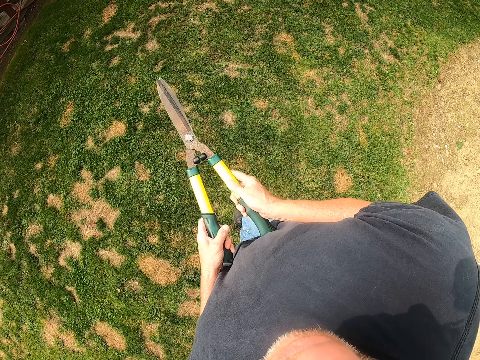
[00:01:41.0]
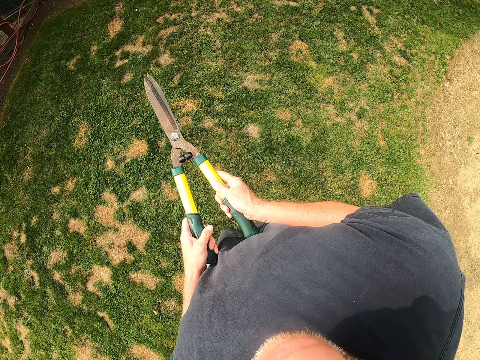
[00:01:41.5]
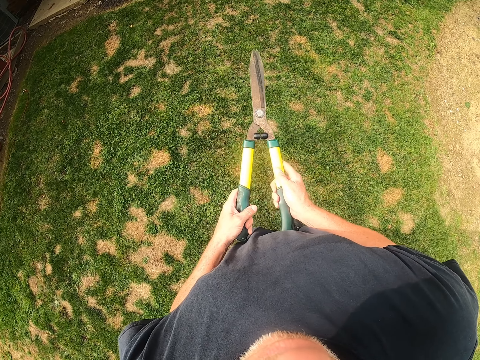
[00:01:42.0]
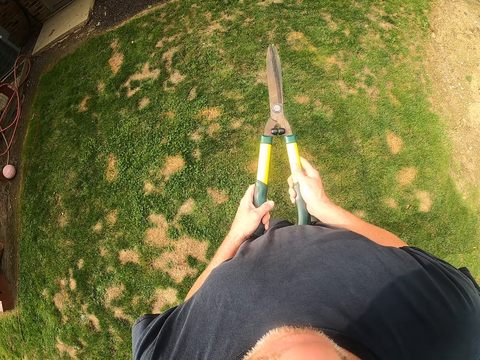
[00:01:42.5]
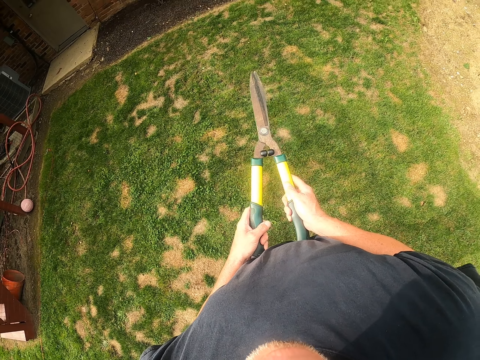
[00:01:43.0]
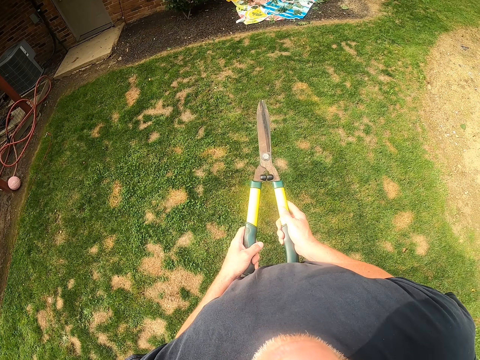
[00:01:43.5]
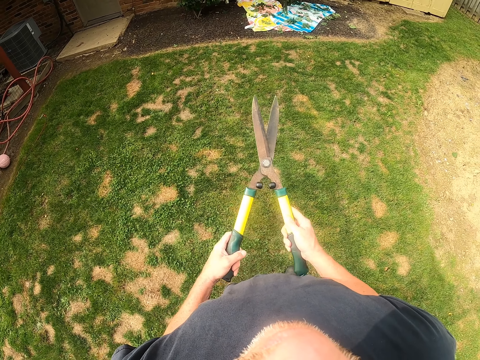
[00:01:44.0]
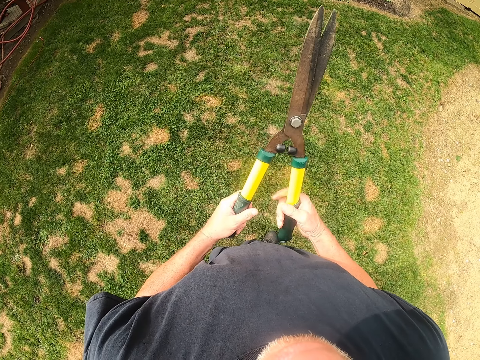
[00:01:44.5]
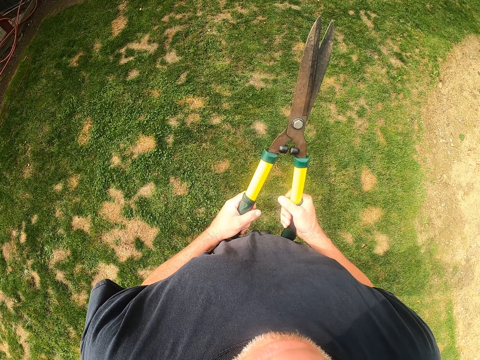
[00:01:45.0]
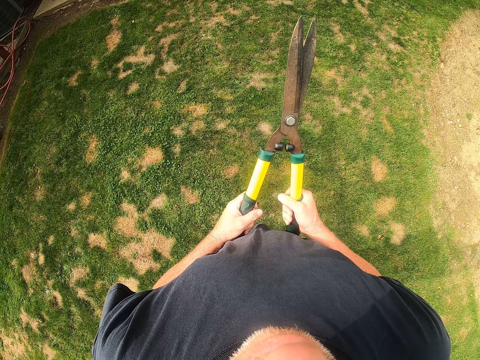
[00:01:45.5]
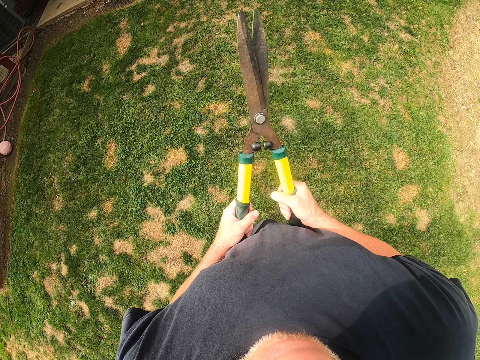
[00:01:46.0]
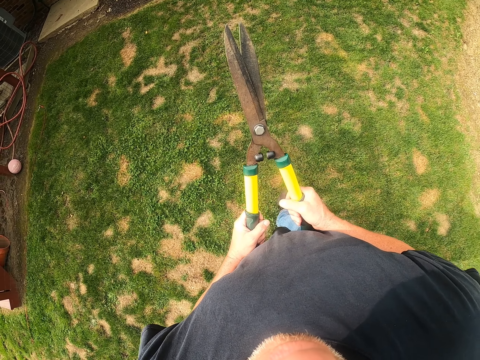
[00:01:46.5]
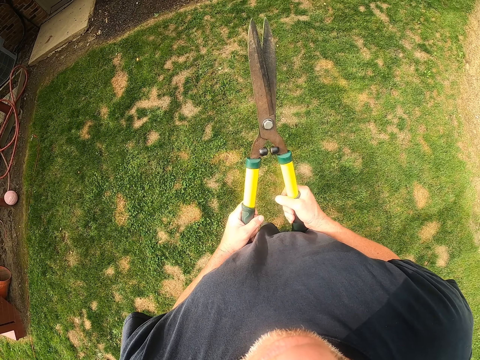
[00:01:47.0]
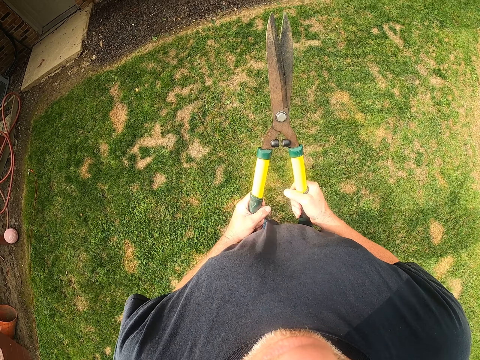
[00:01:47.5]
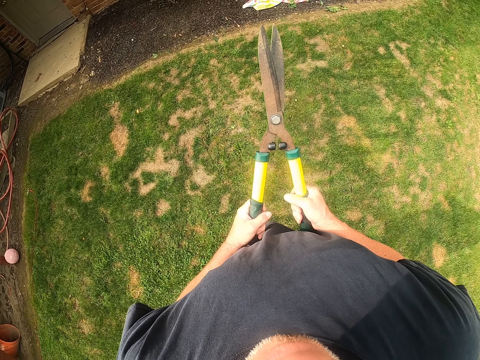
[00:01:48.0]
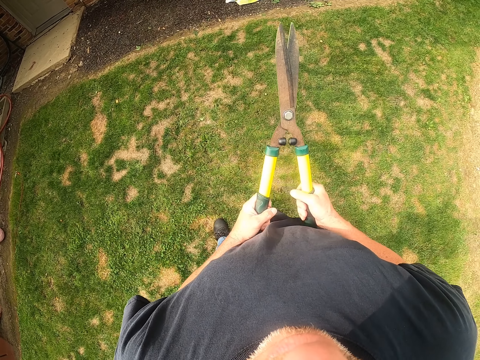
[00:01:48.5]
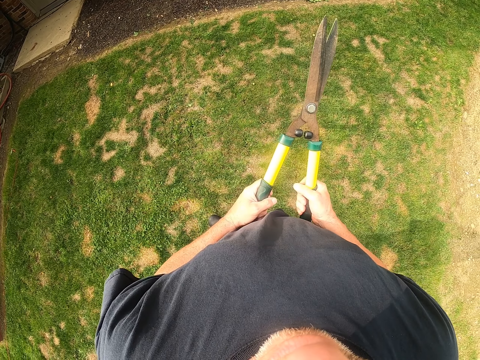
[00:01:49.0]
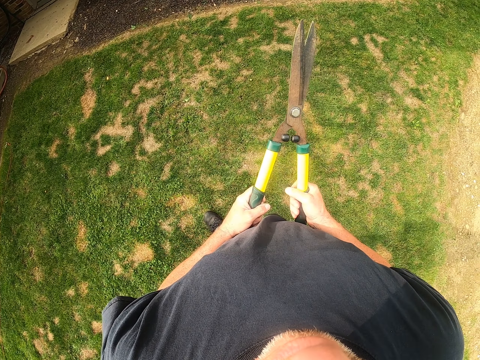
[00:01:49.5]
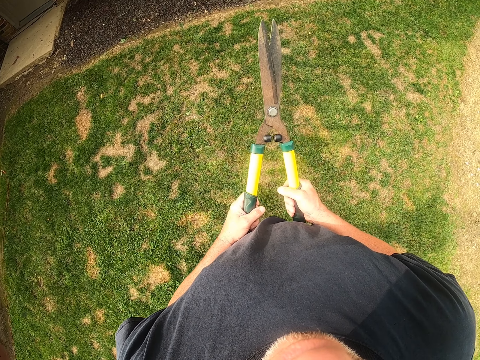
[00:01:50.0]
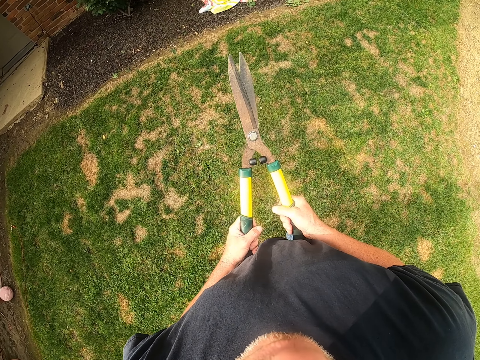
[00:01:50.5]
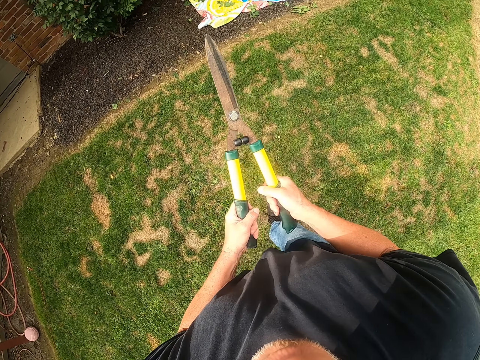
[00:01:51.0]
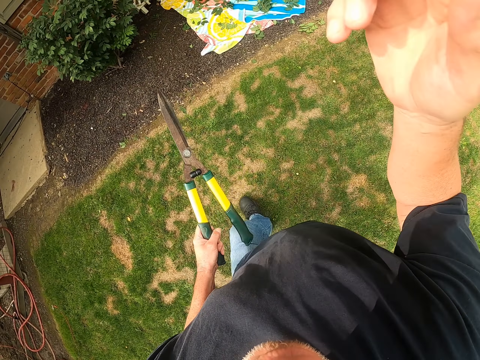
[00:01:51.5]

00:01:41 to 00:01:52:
The camera wearer moves forward and stares around. They open and close a pruner. They move forward.
